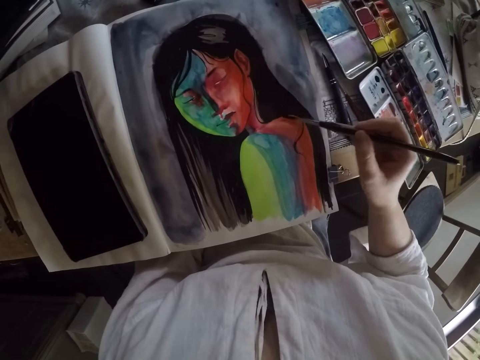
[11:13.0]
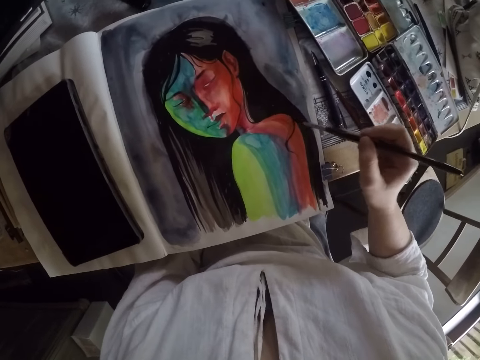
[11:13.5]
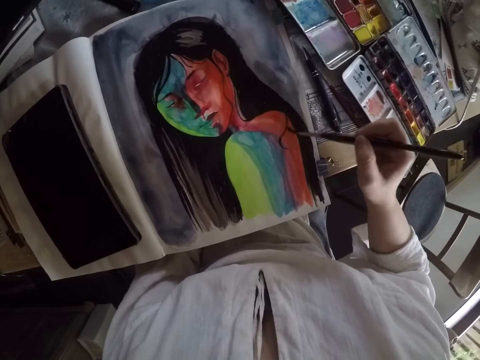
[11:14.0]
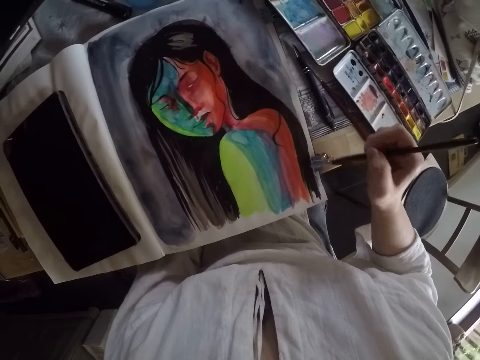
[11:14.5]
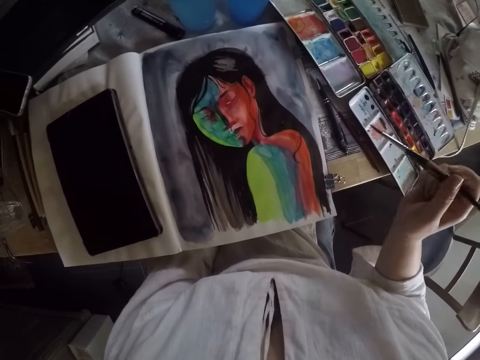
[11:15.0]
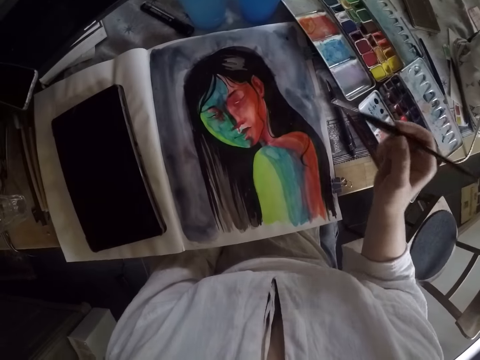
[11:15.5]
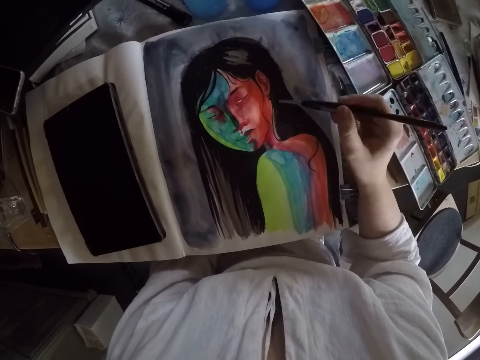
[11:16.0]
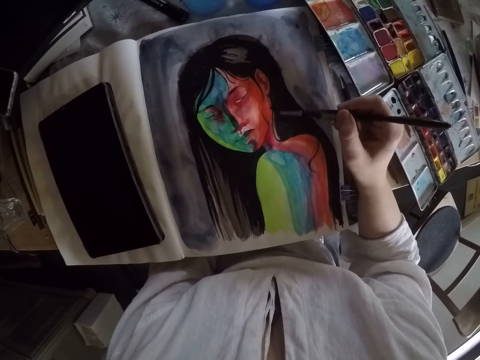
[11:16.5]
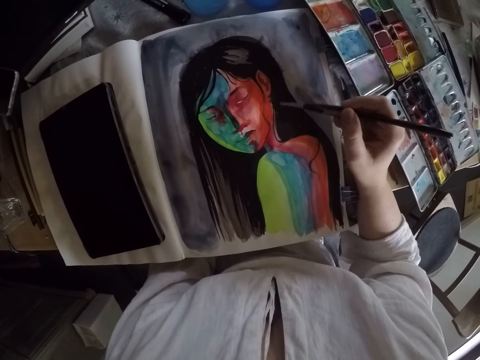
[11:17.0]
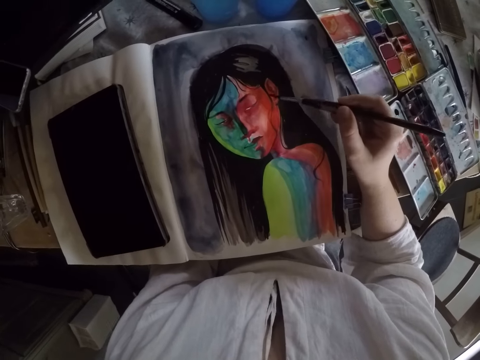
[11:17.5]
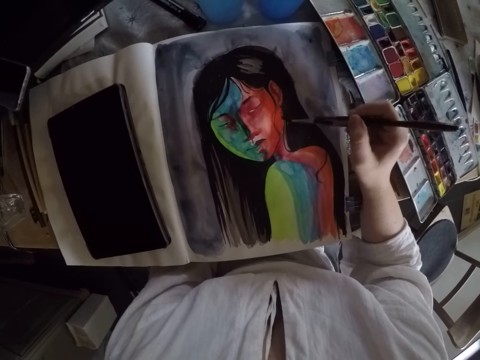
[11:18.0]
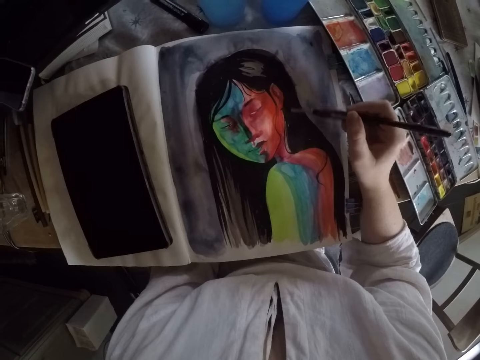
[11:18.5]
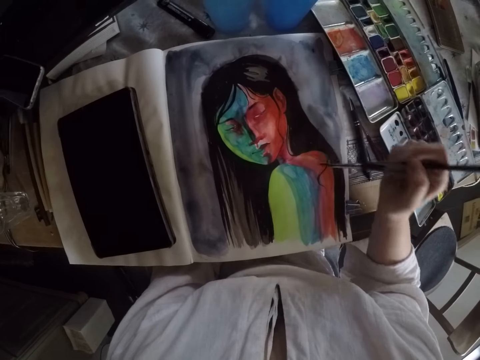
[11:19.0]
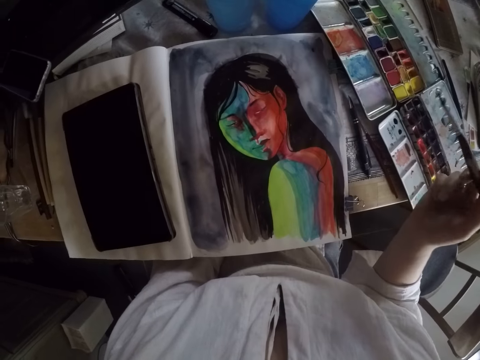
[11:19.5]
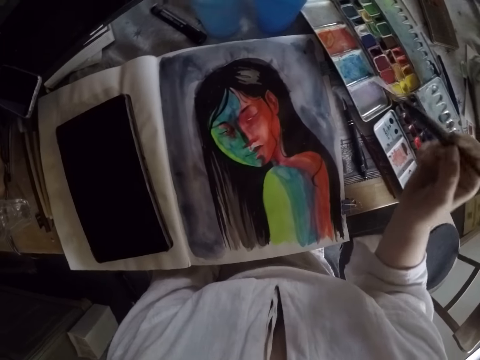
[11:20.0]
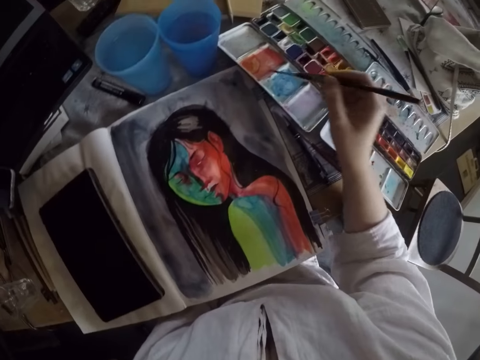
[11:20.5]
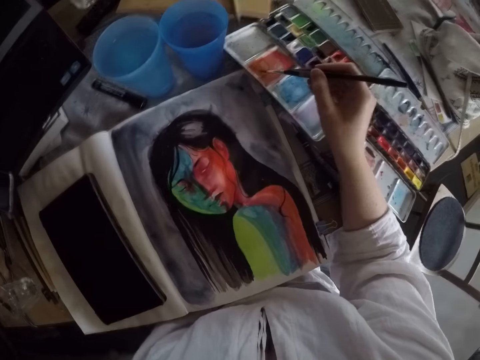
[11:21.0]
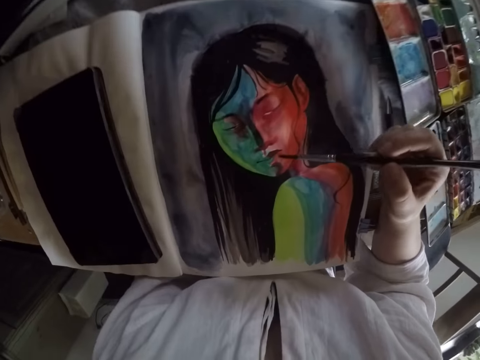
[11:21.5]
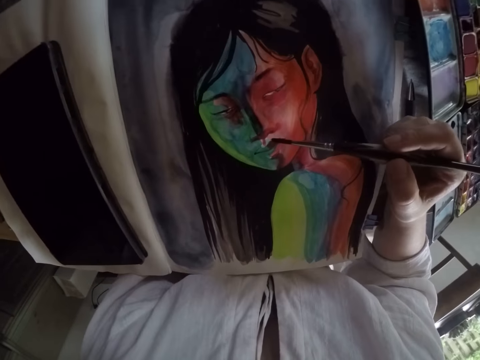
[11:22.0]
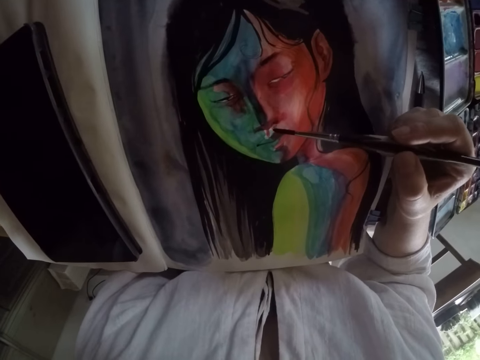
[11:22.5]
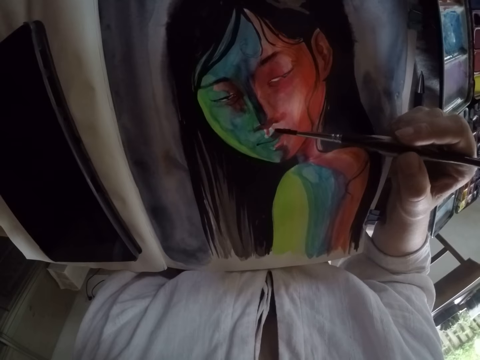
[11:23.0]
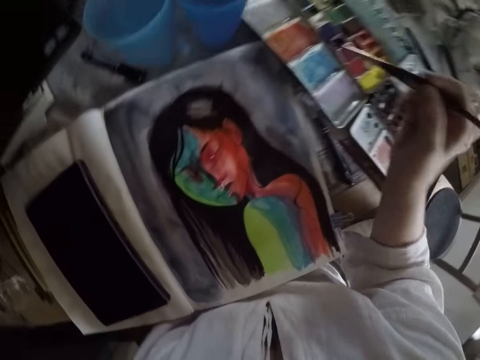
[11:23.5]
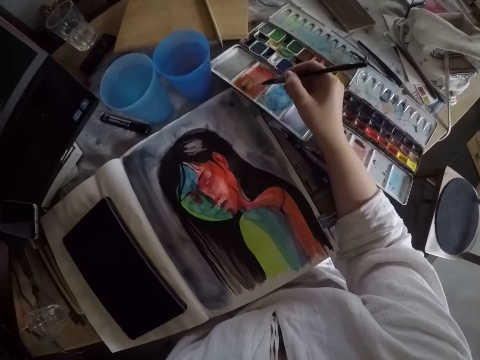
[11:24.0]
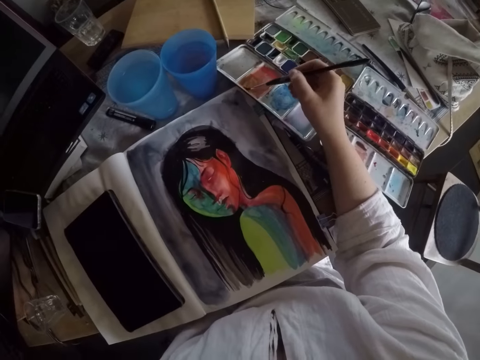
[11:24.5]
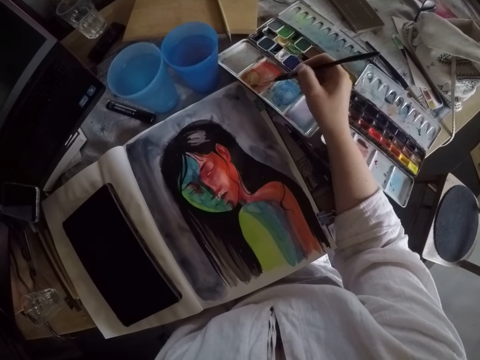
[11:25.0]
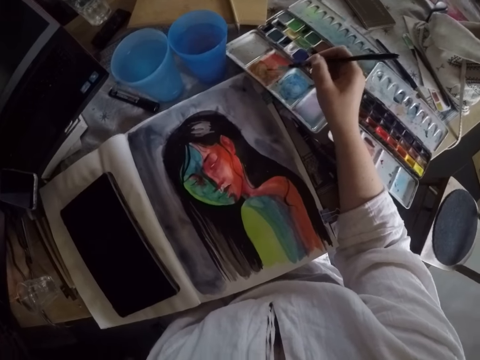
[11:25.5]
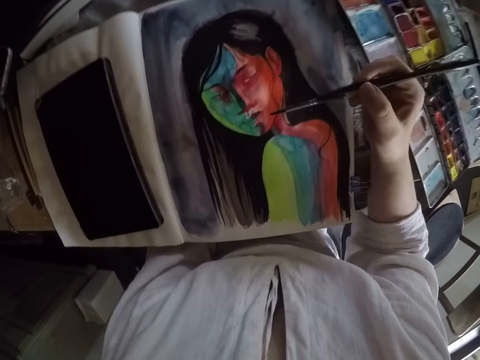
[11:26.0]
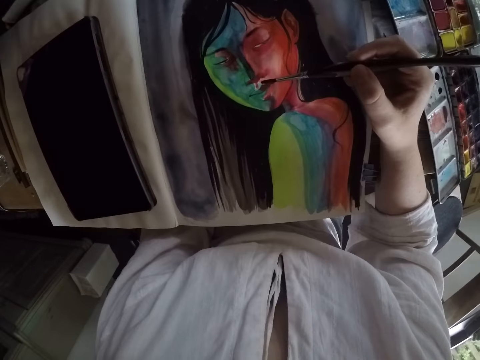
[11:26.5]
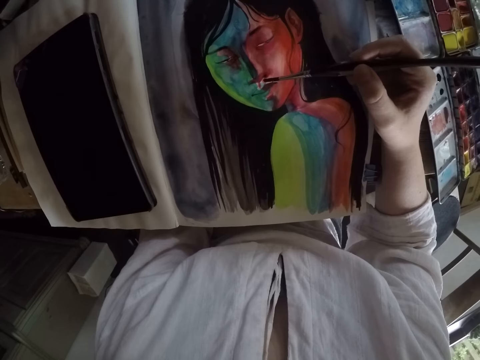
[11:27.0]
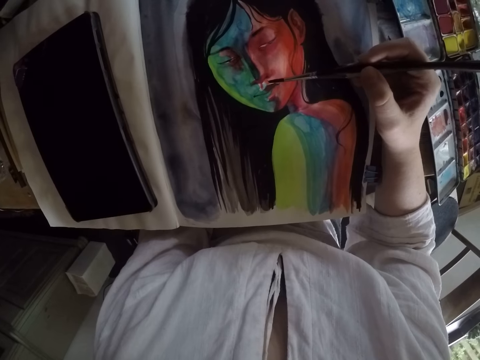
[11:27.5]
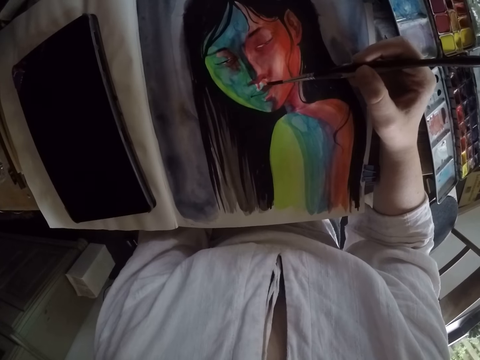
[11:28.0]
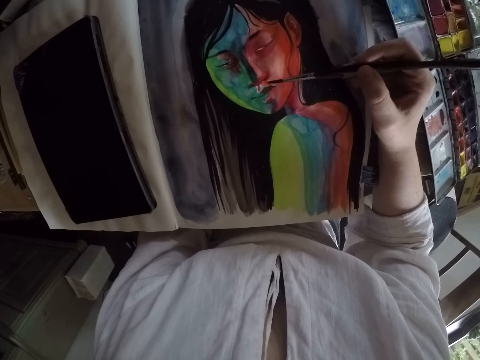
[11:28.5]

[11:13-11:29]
The camera wearer lifts the brush. They paint the painting. They lift the brush. They rub paint on the other palette with the brush. They paint the image with the brush. They rub paint on the other palette with the brush. They paint the image with the brush.

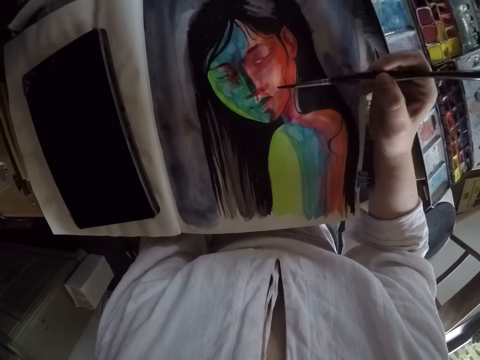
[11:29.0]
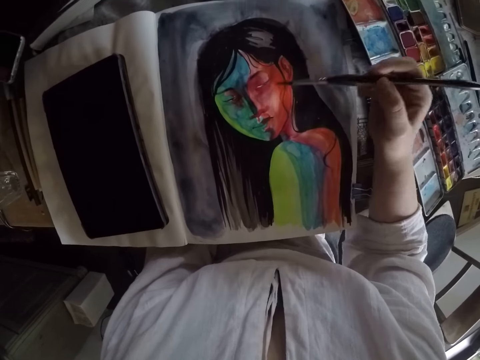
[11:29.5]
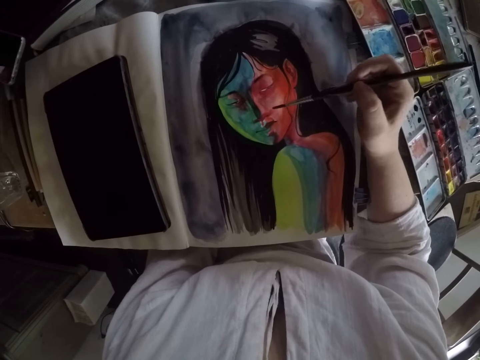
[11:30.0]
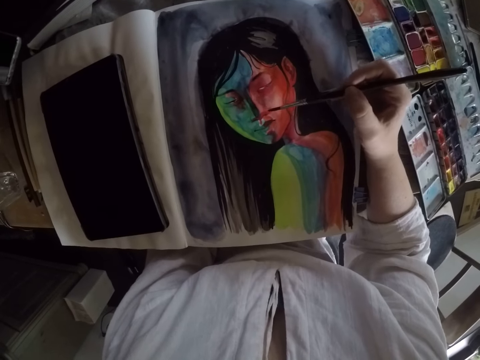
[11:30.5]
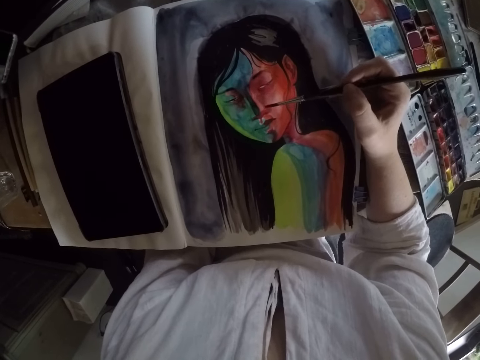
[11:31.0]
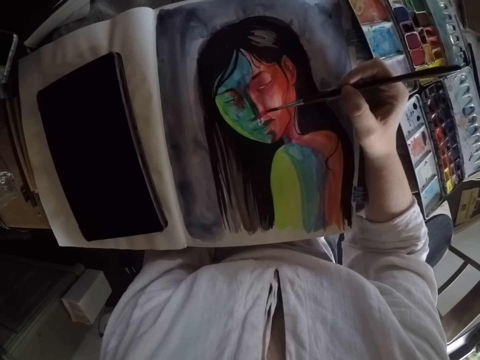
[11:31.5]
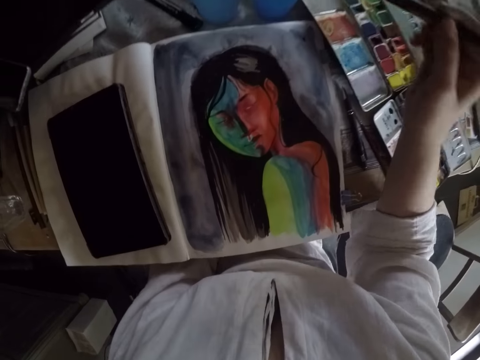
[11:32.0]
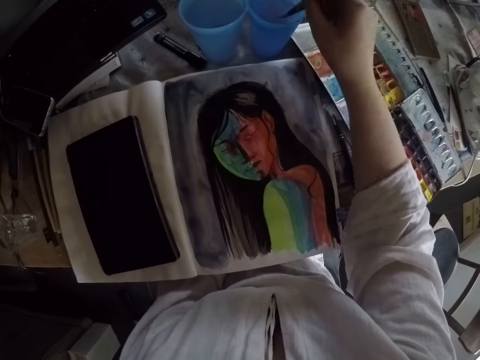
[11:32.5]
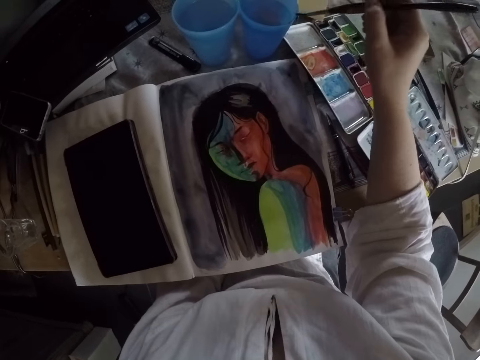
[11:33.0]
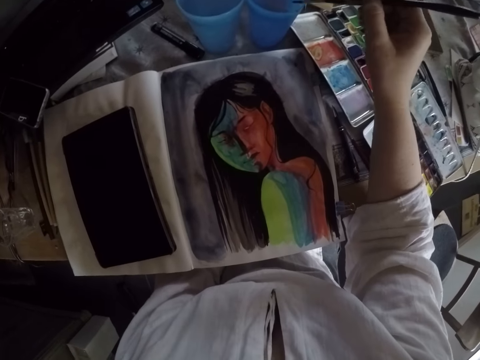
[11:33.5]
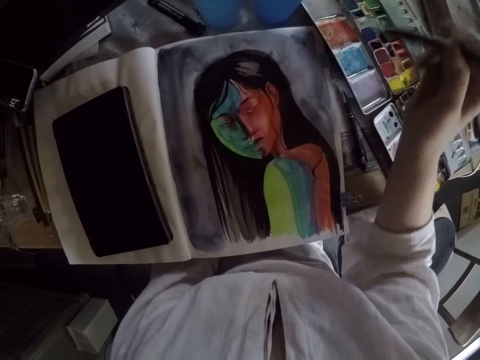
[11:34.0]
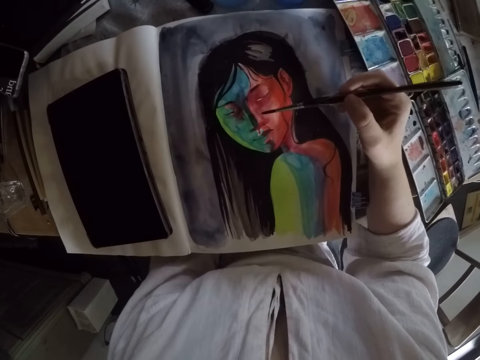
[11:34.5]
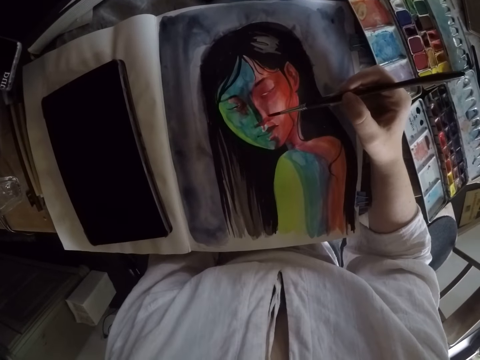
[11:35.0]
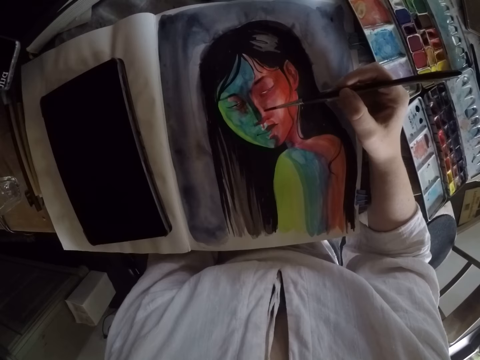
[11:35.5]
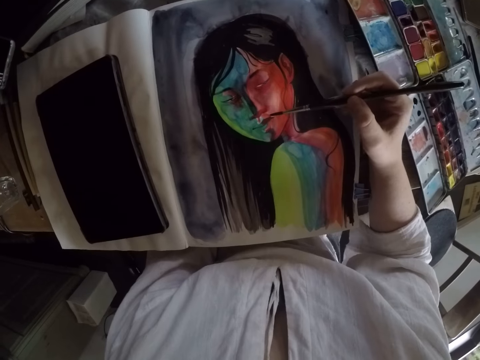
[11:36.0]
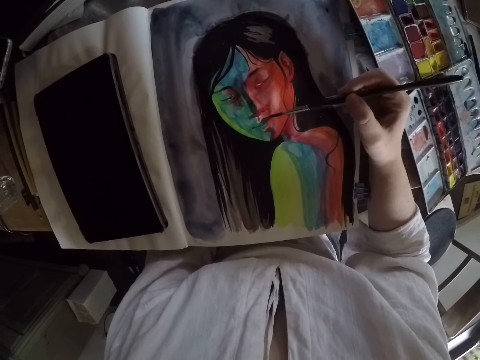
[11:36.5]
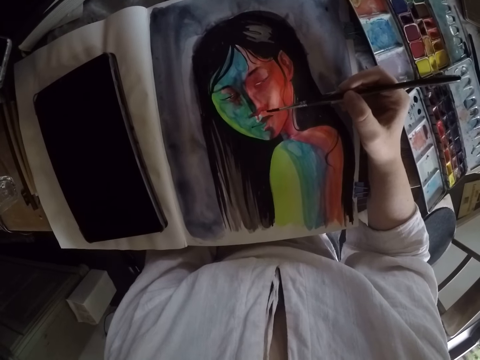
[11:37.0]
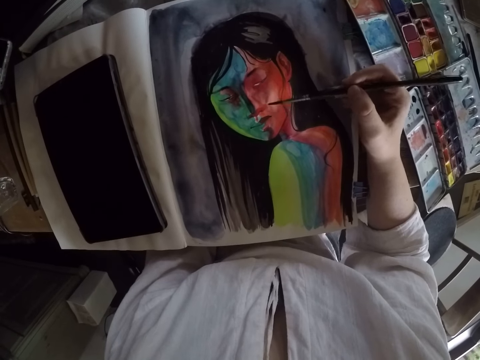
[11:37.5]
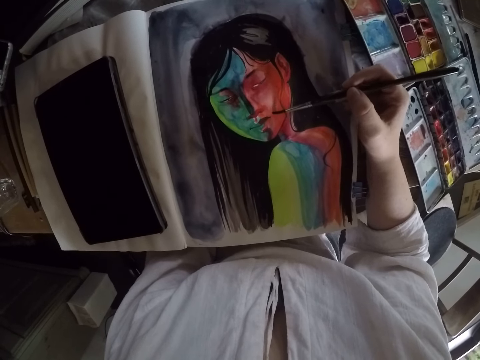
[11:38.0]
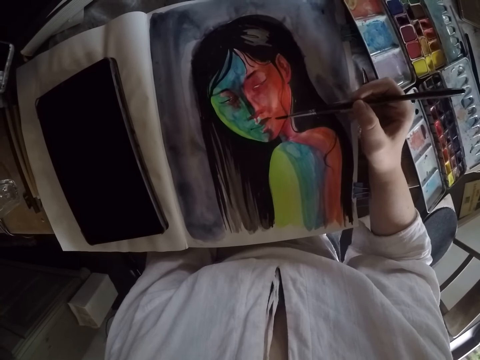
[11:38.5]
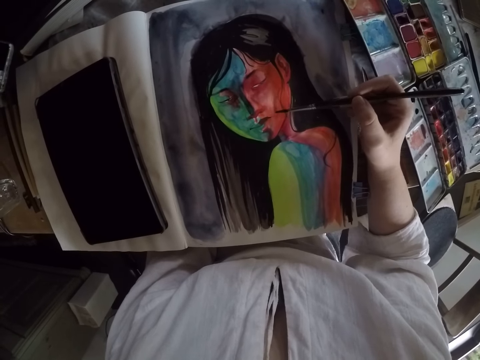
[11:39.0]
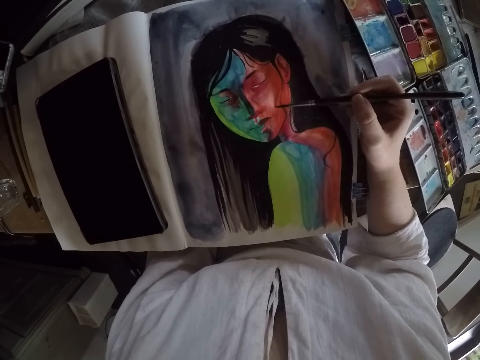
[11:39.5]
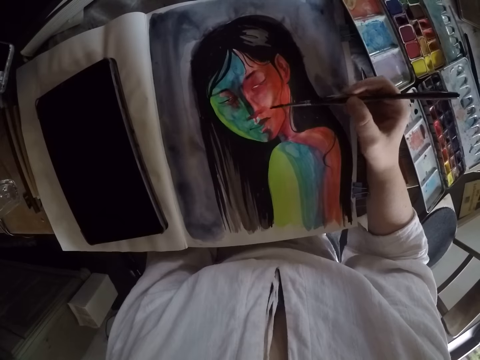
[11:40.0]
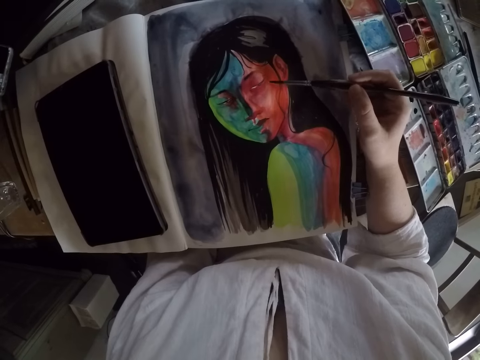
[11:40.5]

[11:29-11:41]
The camera wearer lifts the brush. They paint the painting. They dip the brush into the water container on the table. They wipe the brush on the edge of the water container. They paint the image with the brush.
